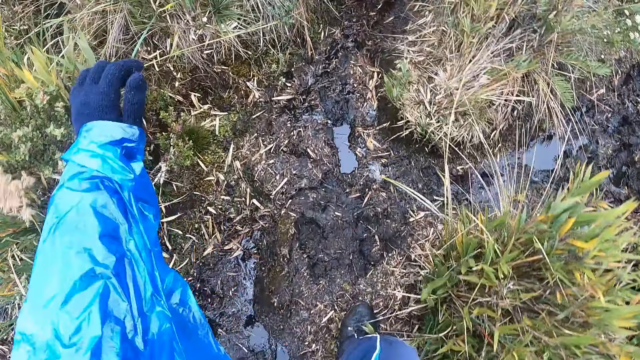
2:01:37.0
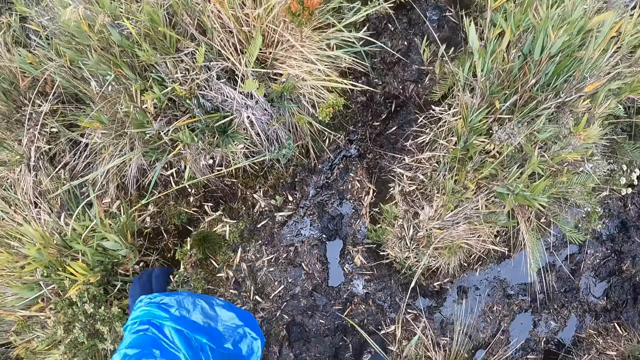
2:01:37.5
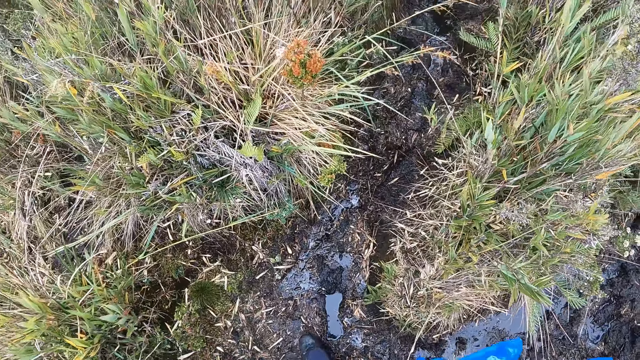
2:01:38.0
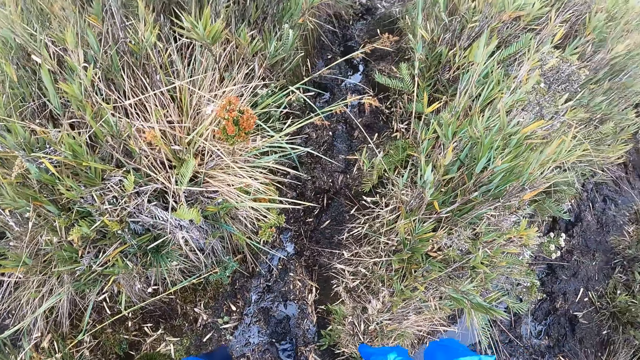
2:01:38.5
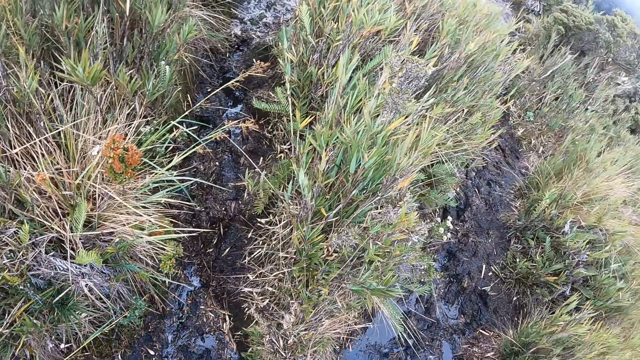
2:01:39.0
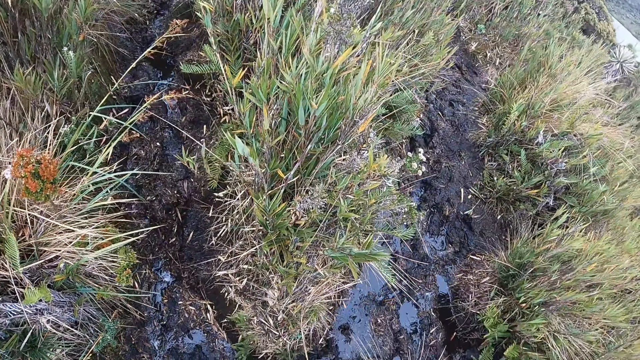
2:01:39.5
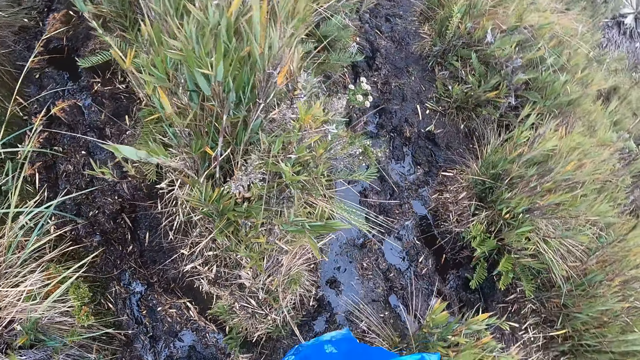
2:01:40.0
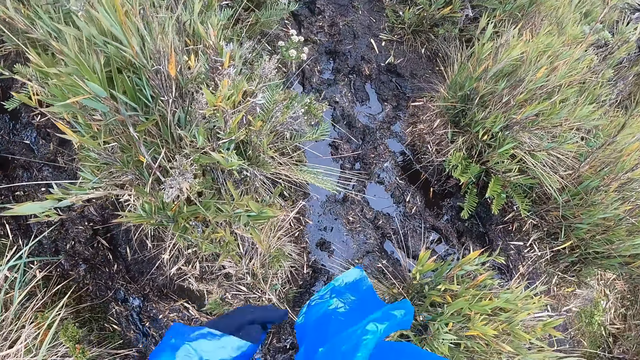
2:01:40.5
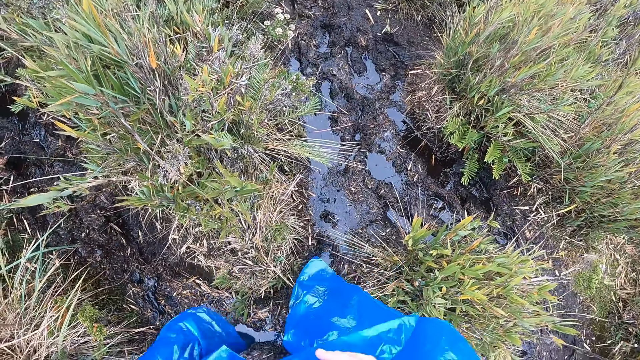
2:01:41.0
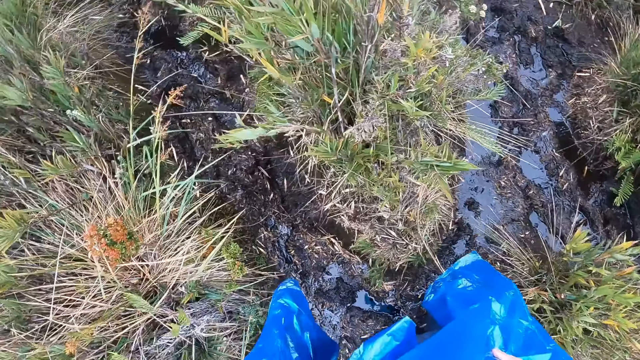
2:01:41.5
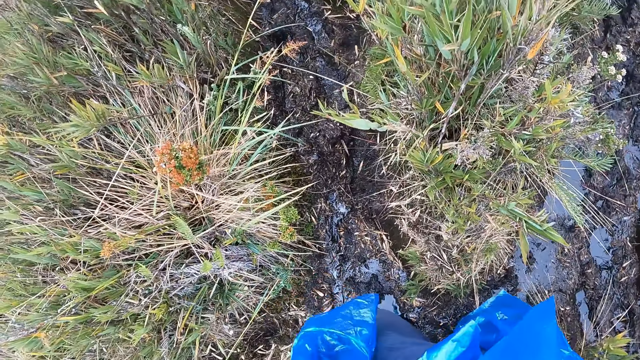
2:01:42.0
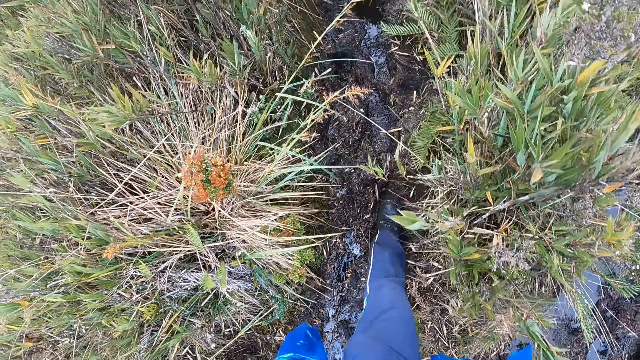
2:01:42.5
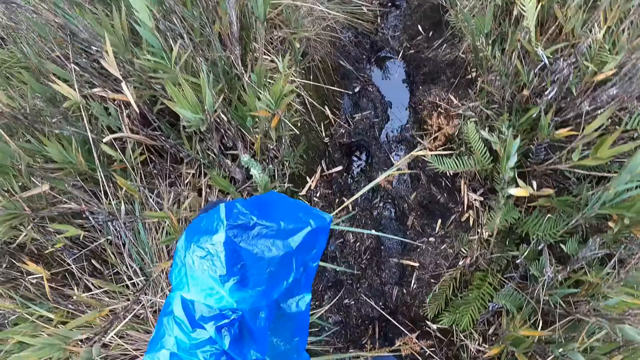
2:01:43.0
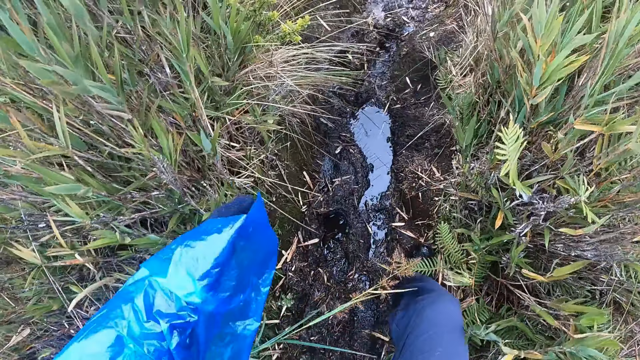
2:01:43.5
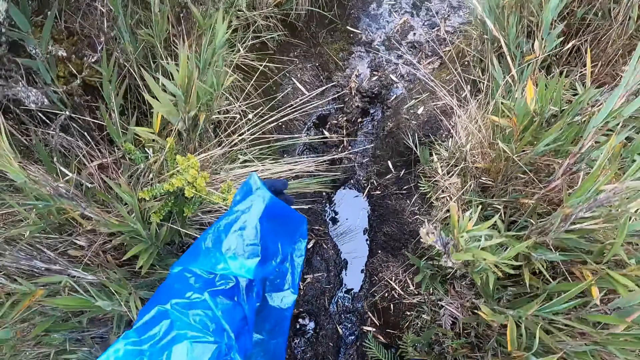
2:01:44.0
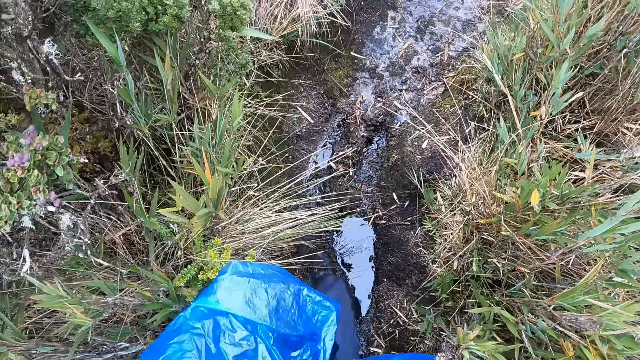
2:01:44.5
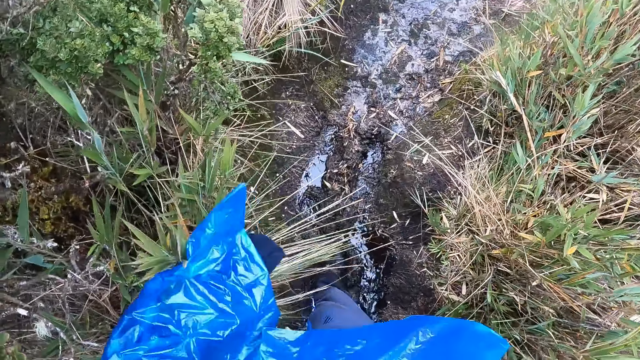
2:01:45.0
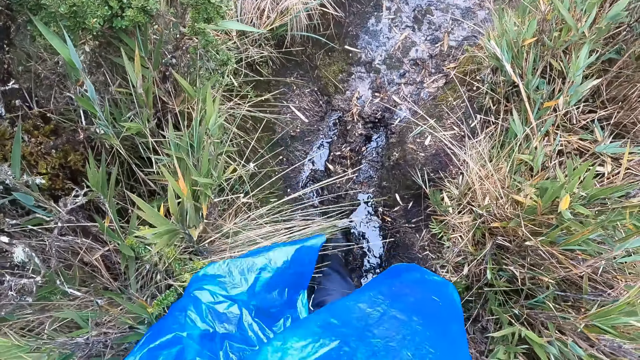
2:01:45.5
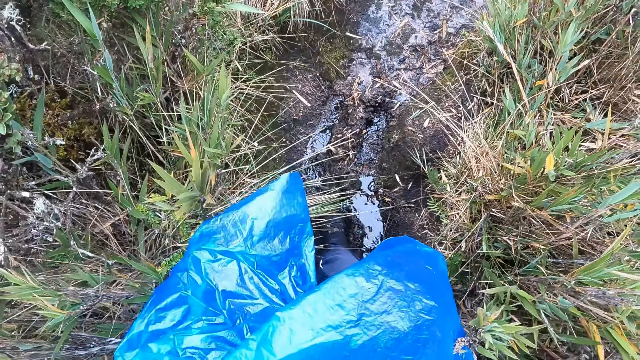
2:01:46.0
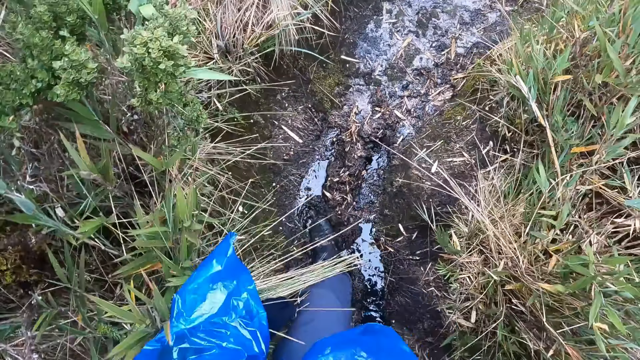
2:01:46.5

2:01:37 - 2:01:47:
The camera wearer climbs up the hill.

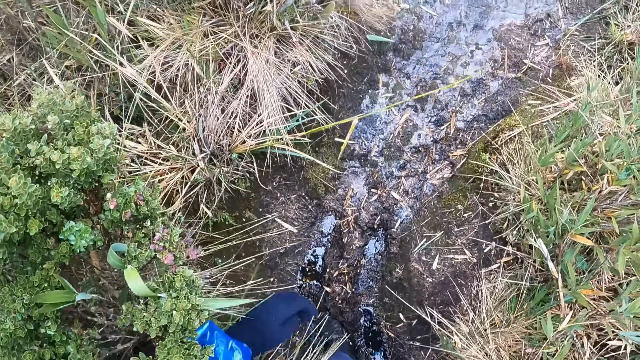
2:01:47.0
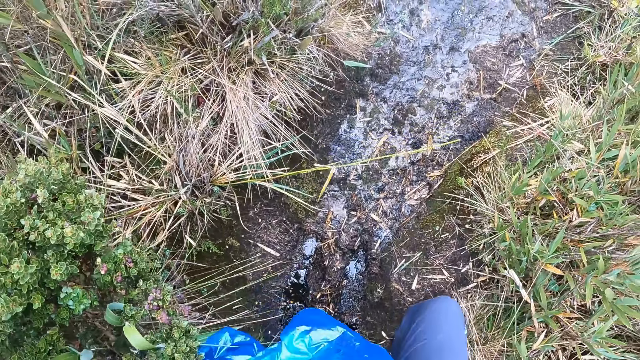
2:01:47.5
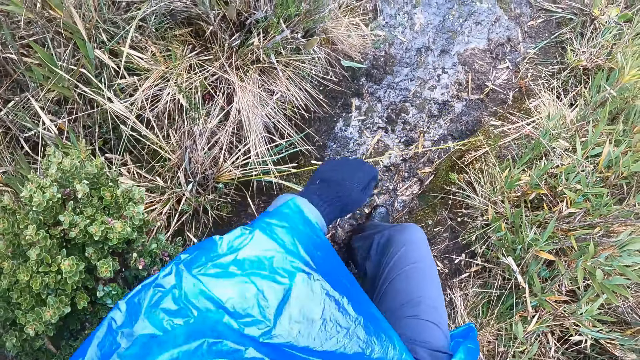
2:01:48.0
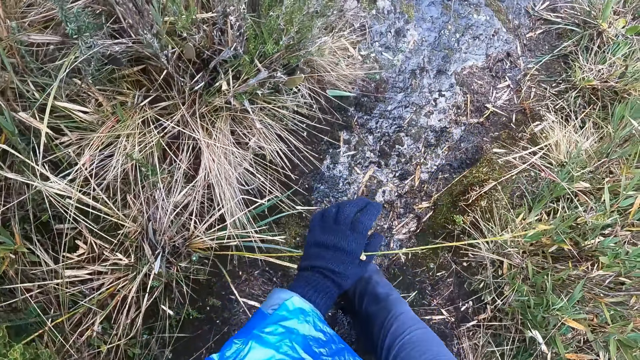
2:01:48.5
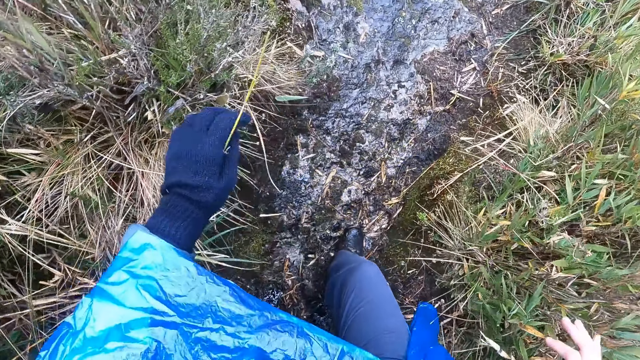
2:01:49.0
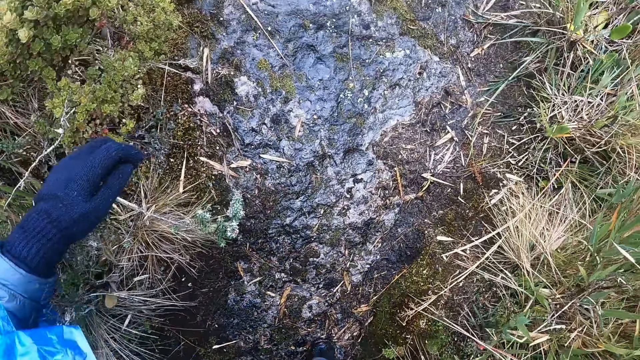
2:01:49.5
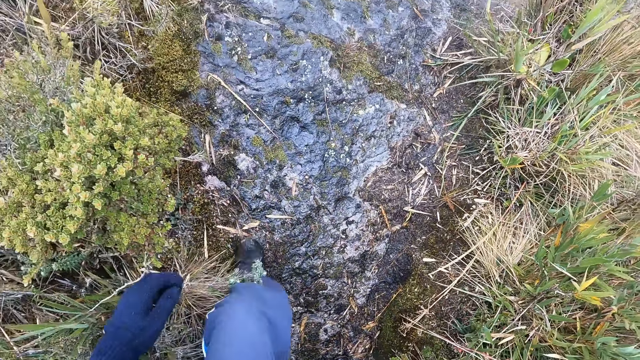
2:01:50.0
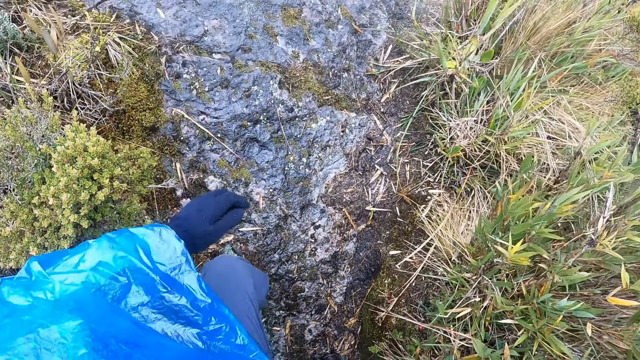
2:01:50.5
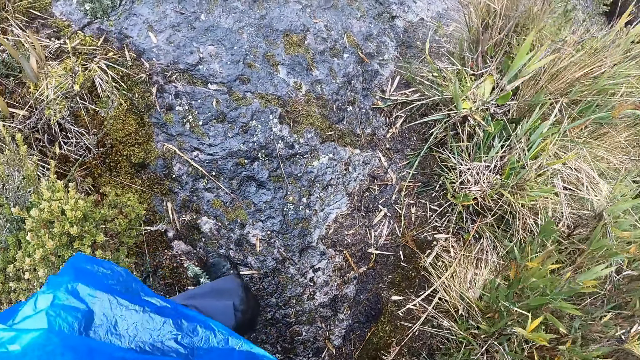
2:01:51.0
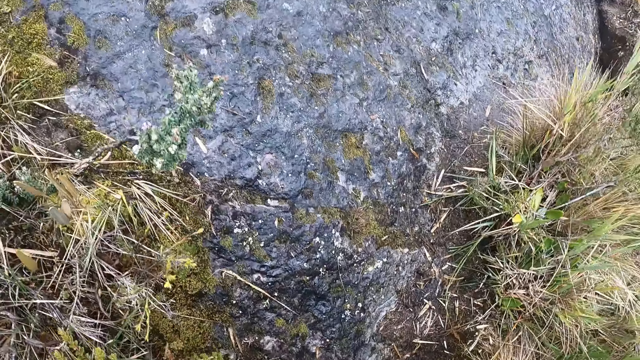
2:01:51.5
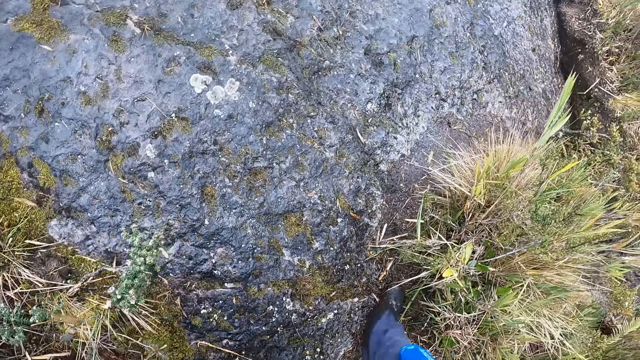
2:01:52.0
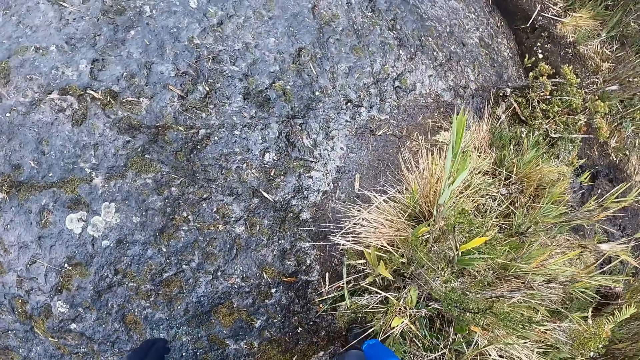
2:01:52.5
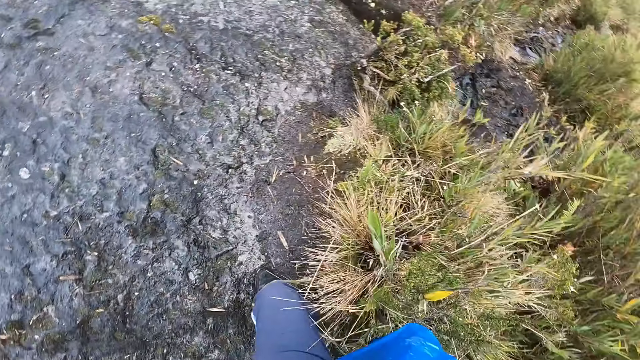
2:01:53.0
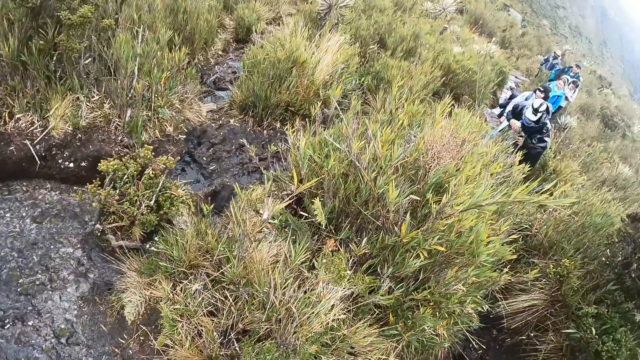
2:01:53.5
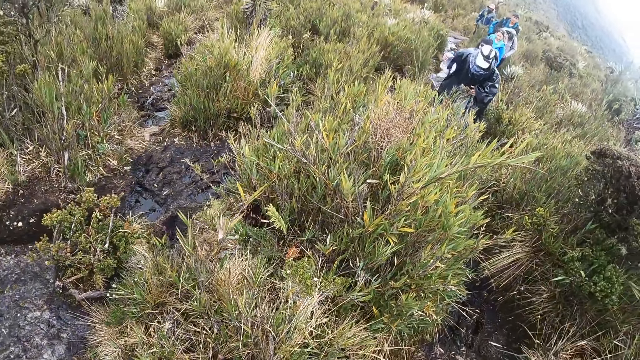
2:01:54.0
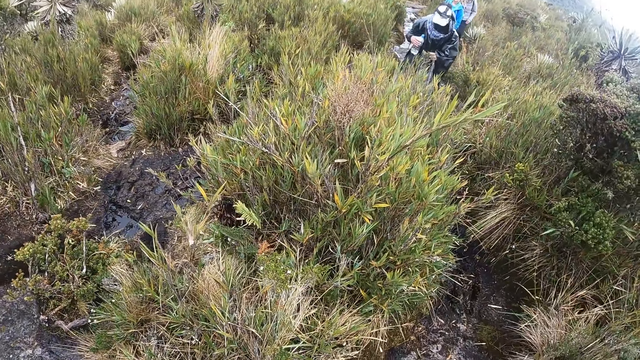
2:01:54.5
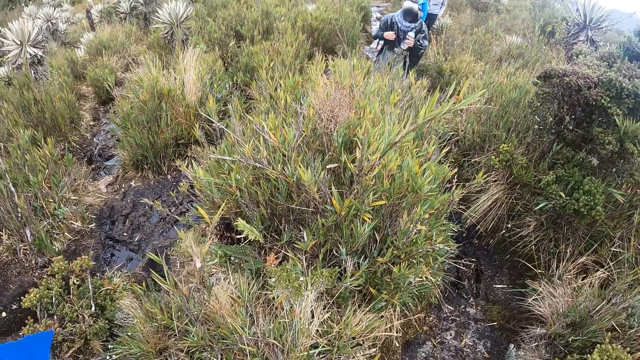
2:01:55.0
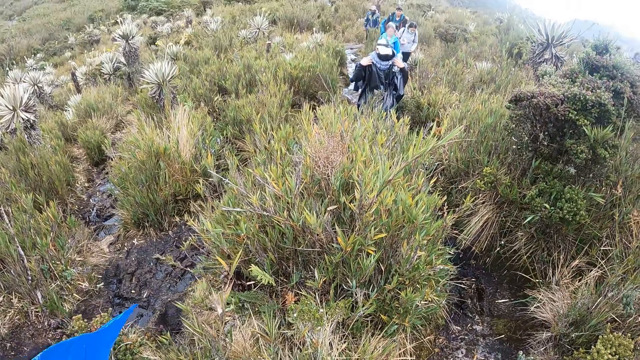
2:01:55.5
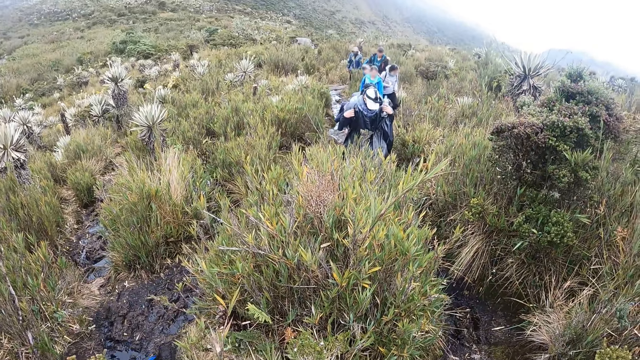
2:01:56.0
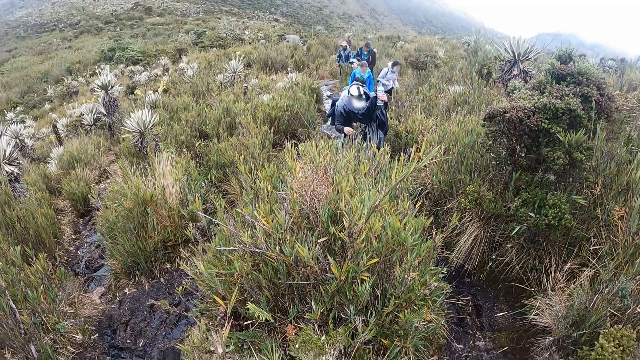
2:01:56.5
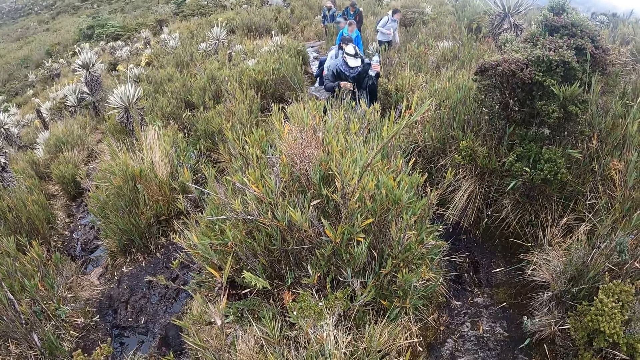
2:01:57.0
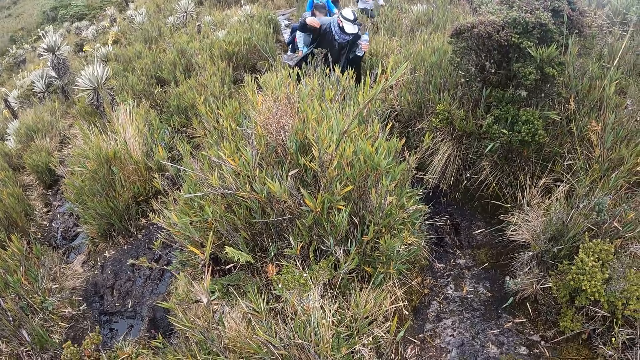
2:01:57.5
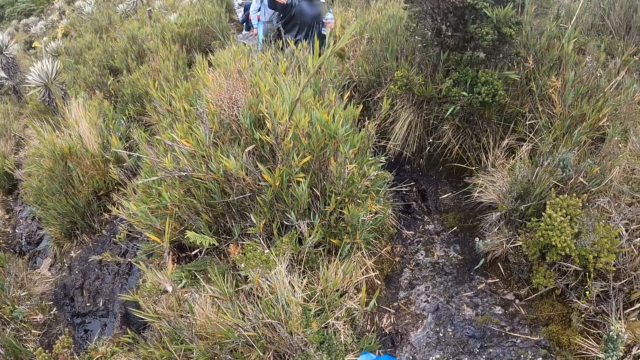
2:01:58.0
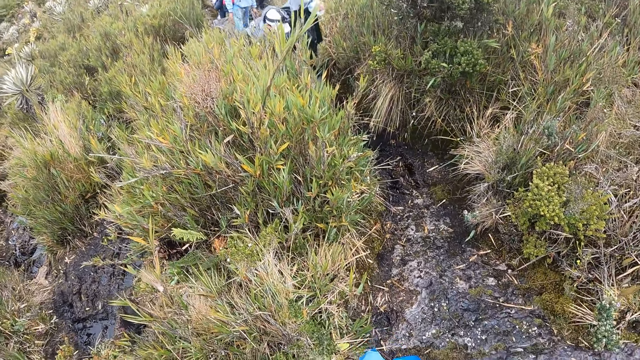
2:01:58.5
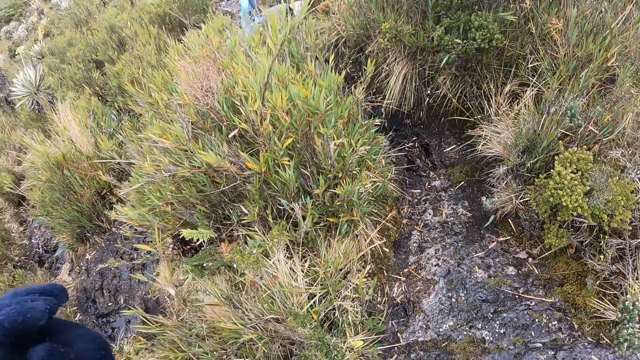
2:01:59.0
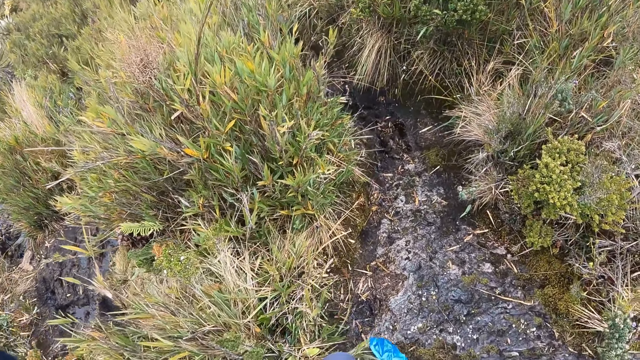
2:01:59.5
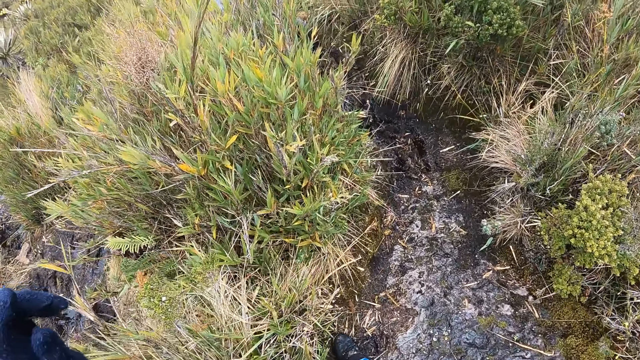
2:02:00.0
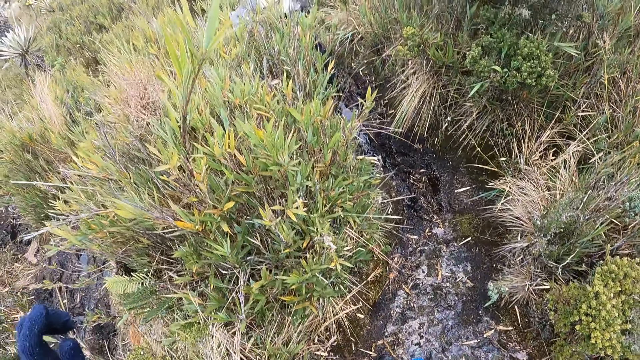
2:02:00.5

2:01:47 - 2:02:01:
The camera wearer holds a grass with his left hand. He climbs a rock. He turns back at a group of people on the pathway. A man holds a bottle of water in his left hand on the pathway. The man walks down the pathway. The camera wearer raises his left hand. The man falls on the pathway.
